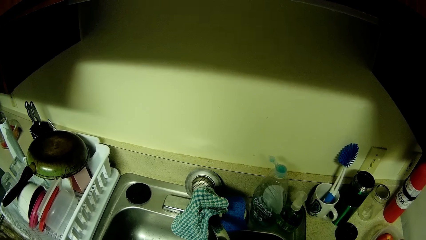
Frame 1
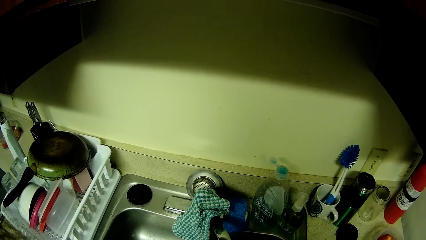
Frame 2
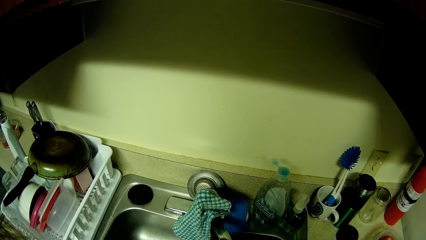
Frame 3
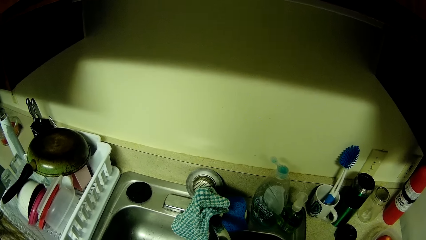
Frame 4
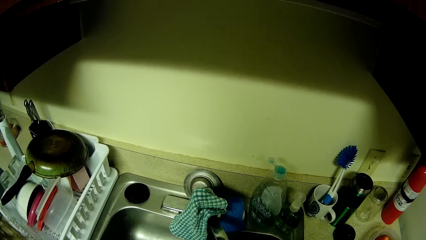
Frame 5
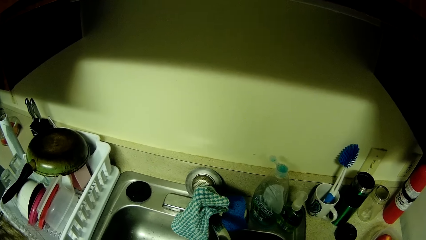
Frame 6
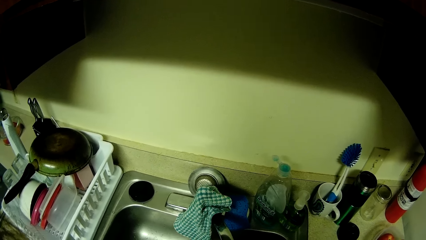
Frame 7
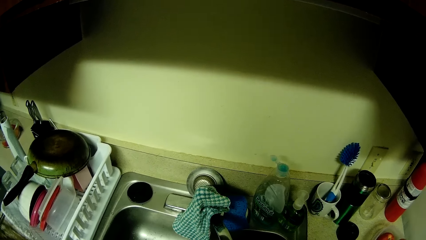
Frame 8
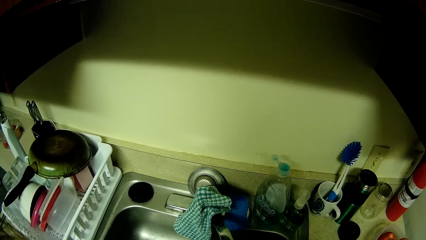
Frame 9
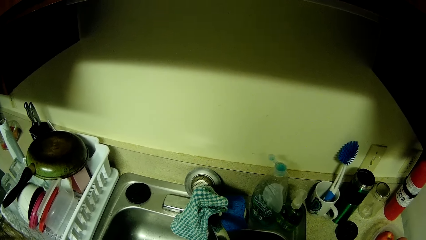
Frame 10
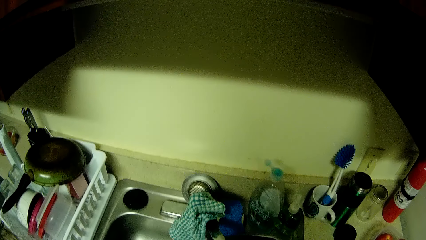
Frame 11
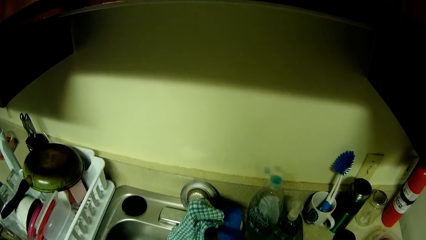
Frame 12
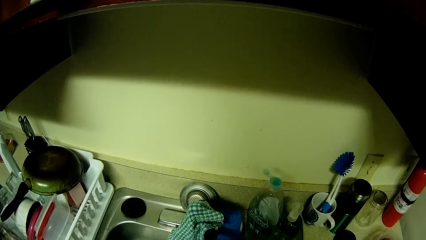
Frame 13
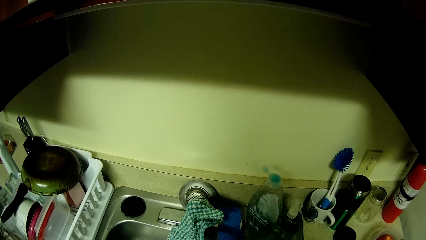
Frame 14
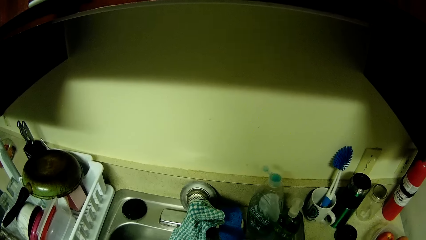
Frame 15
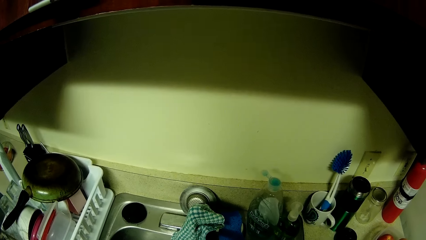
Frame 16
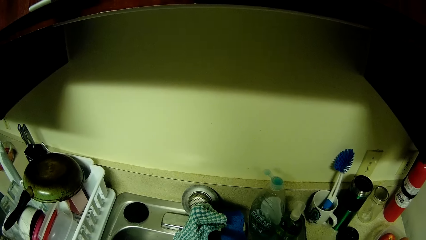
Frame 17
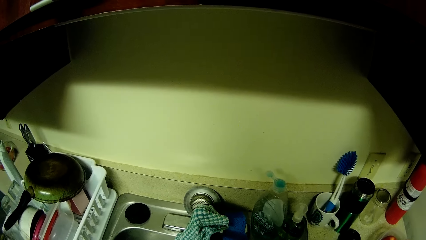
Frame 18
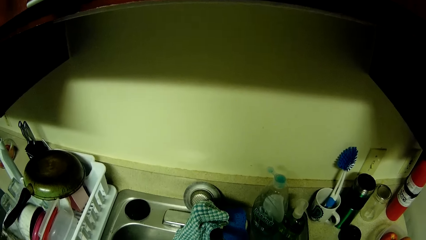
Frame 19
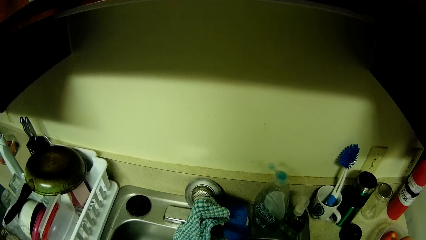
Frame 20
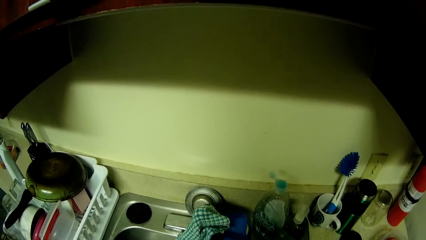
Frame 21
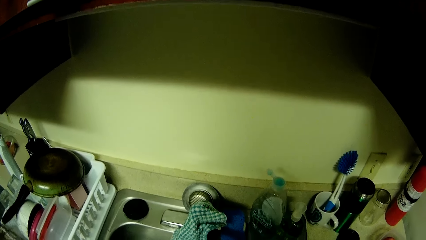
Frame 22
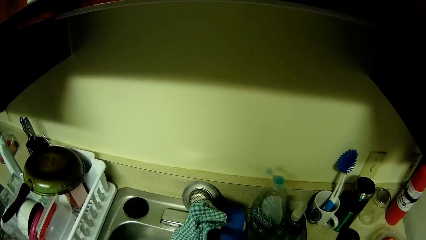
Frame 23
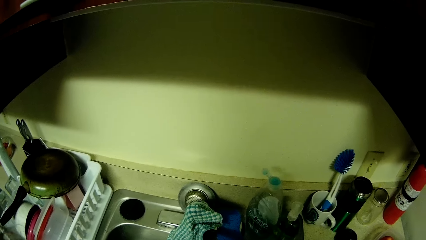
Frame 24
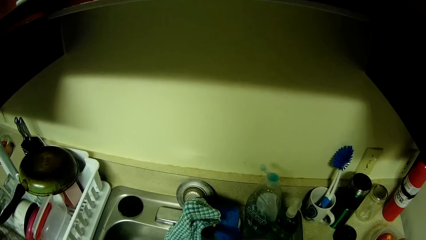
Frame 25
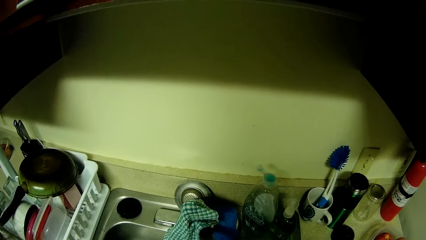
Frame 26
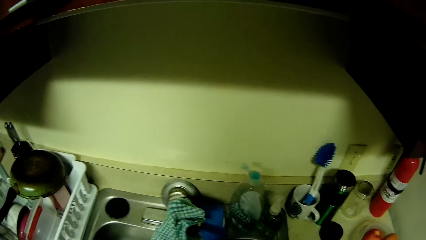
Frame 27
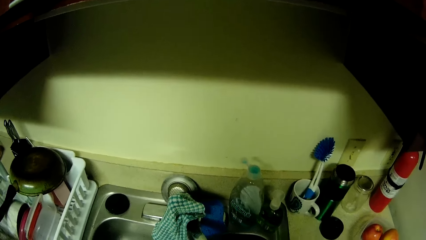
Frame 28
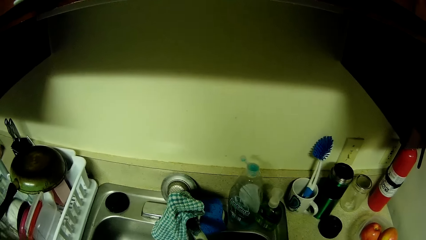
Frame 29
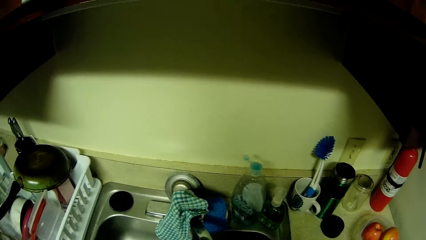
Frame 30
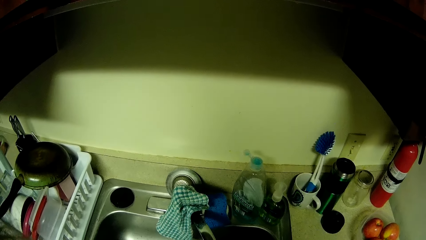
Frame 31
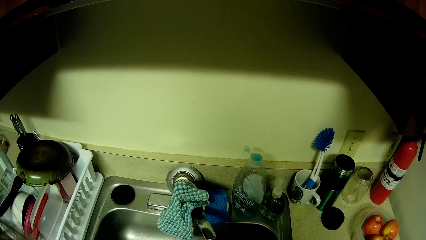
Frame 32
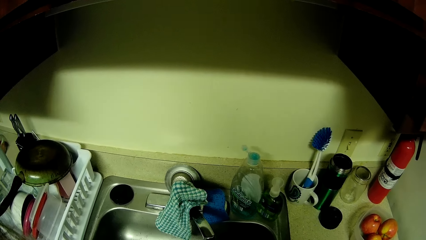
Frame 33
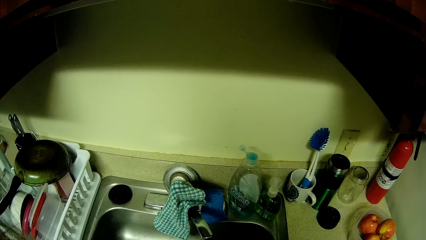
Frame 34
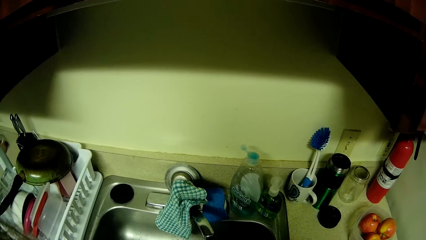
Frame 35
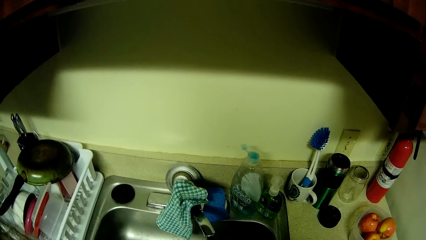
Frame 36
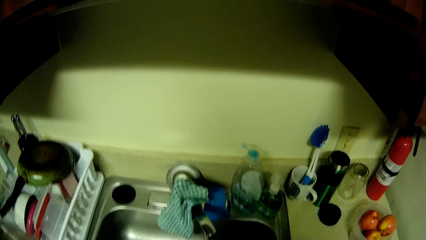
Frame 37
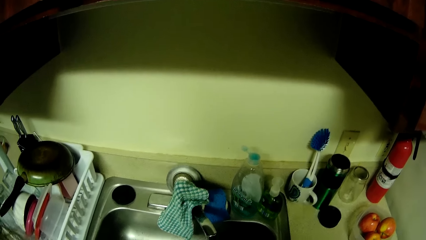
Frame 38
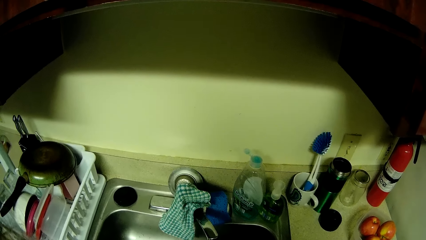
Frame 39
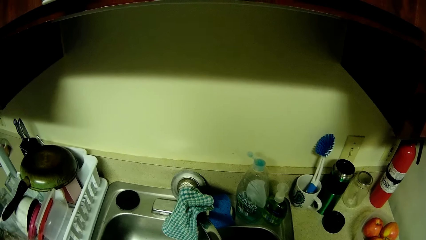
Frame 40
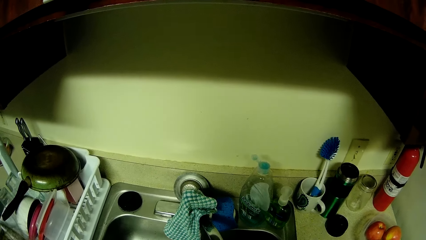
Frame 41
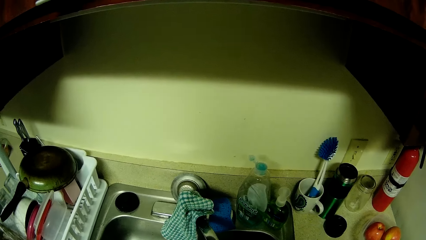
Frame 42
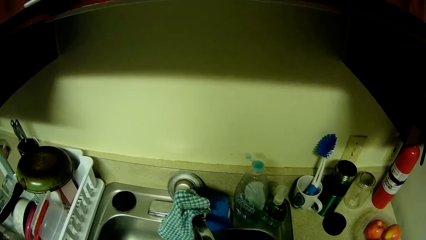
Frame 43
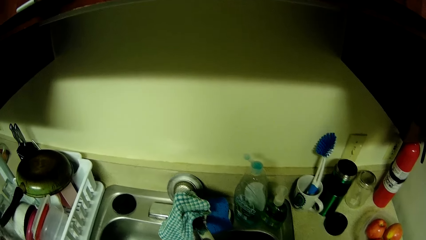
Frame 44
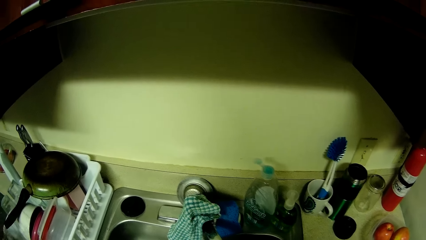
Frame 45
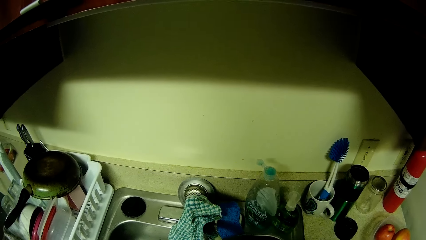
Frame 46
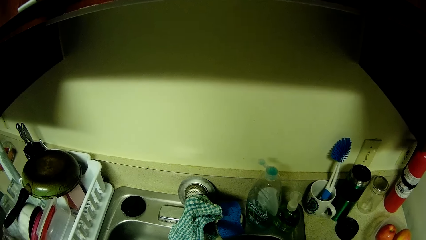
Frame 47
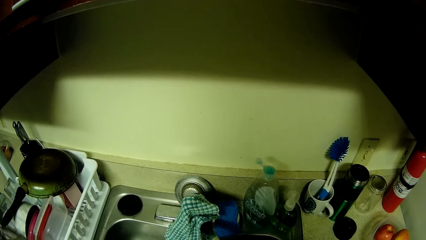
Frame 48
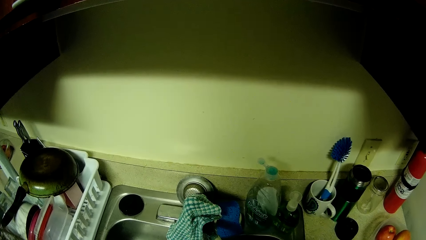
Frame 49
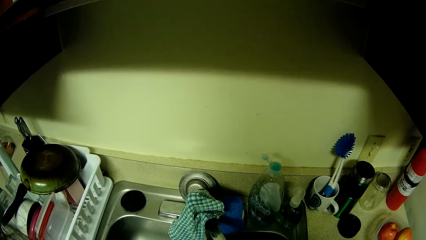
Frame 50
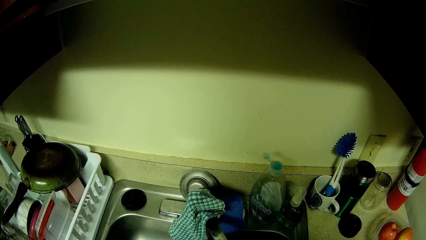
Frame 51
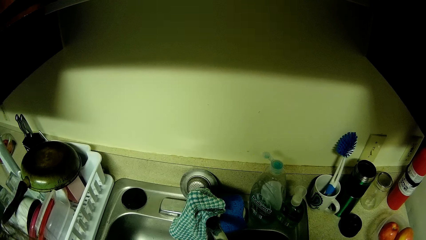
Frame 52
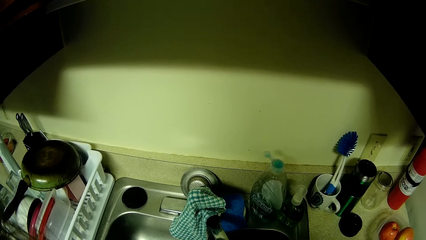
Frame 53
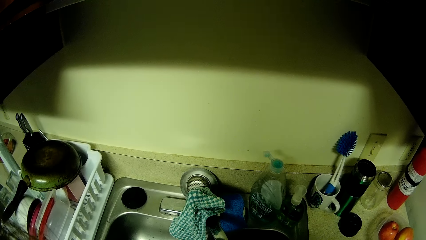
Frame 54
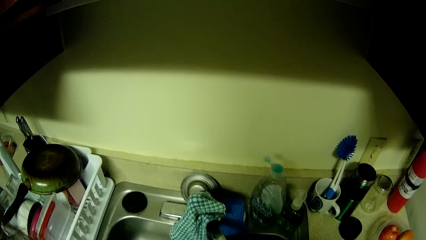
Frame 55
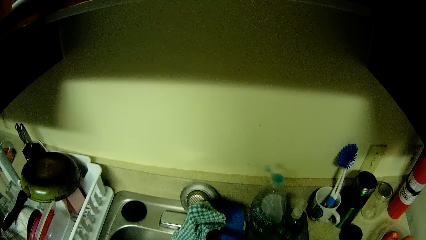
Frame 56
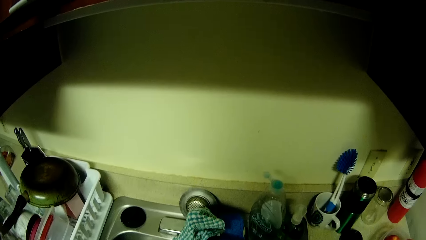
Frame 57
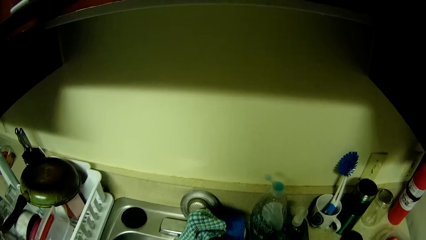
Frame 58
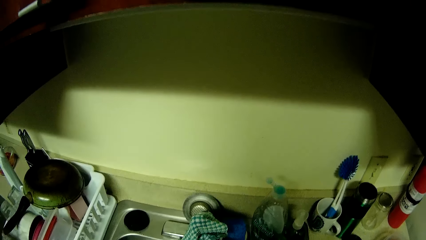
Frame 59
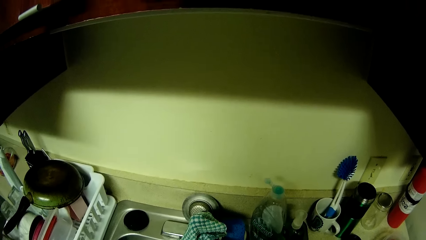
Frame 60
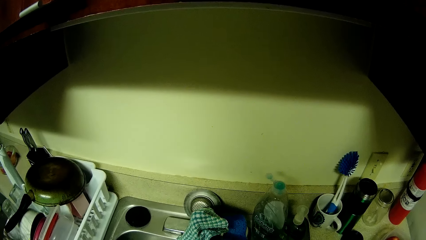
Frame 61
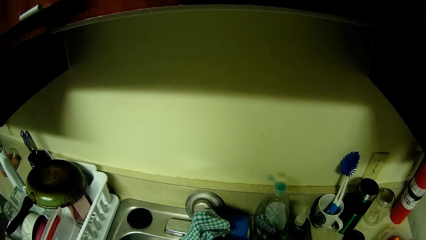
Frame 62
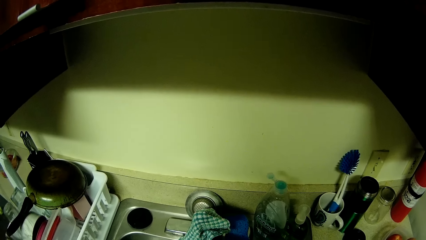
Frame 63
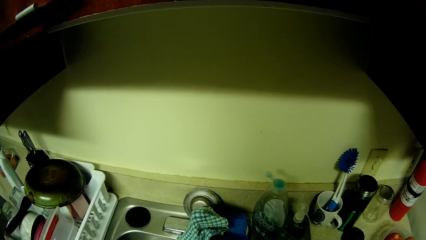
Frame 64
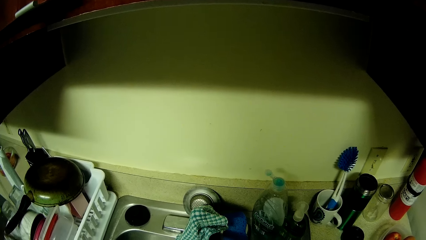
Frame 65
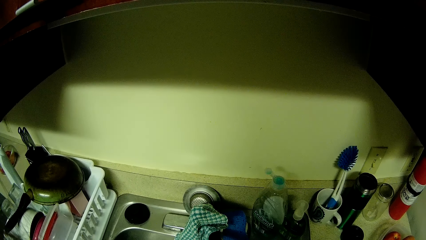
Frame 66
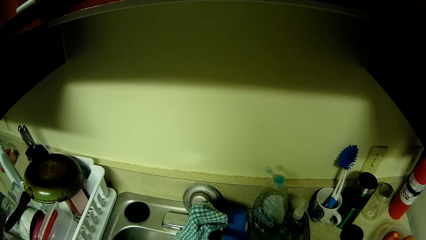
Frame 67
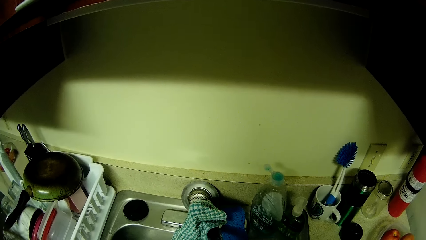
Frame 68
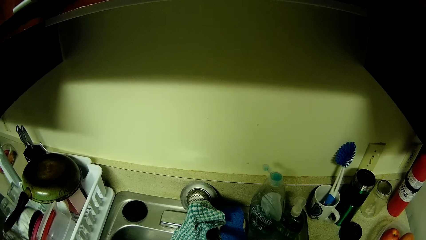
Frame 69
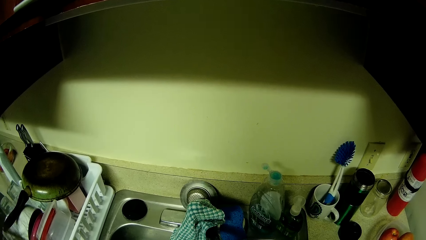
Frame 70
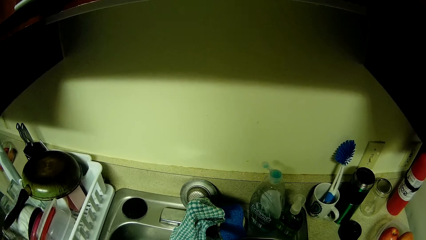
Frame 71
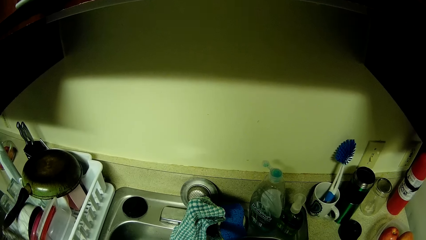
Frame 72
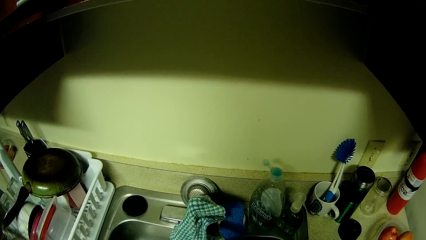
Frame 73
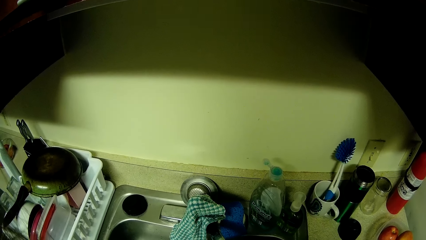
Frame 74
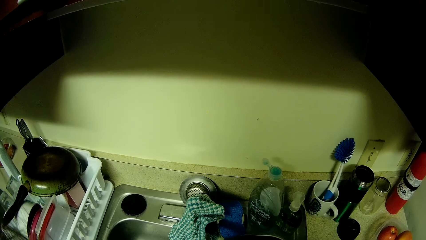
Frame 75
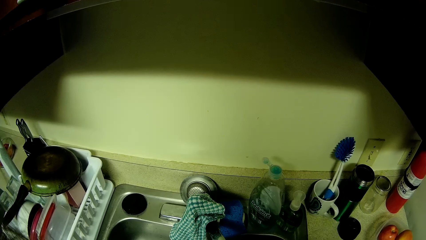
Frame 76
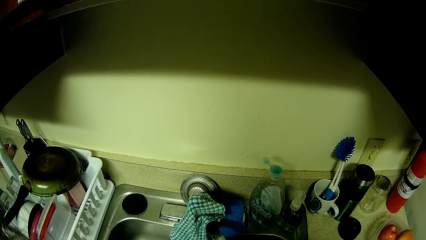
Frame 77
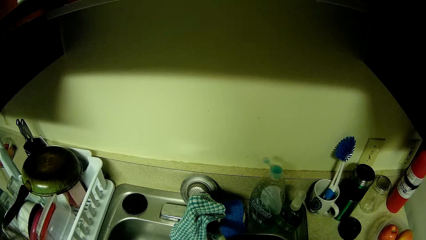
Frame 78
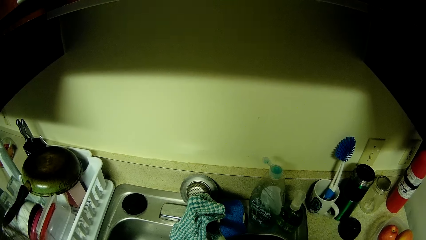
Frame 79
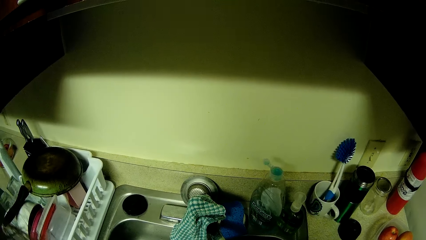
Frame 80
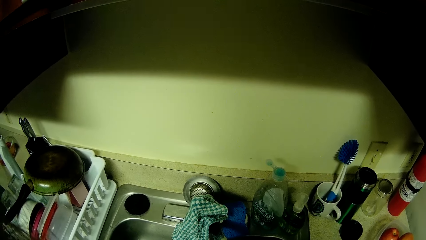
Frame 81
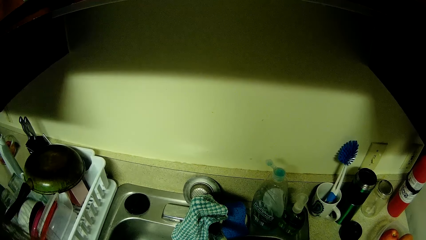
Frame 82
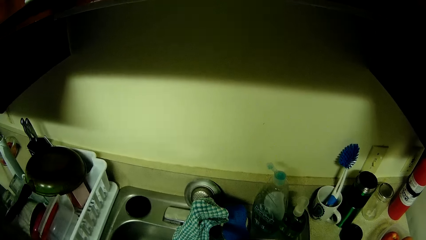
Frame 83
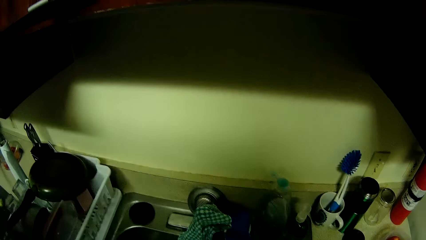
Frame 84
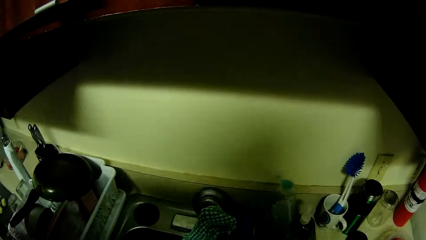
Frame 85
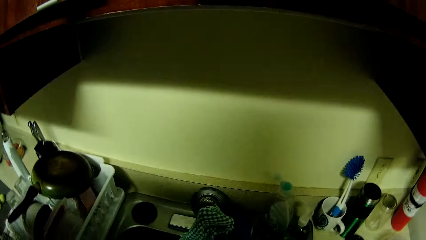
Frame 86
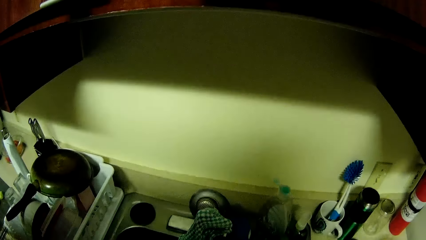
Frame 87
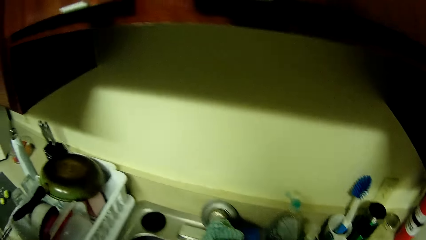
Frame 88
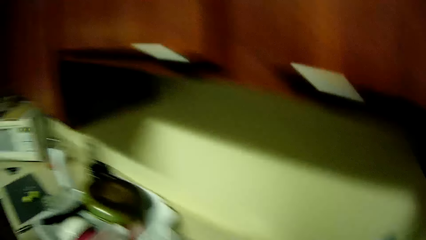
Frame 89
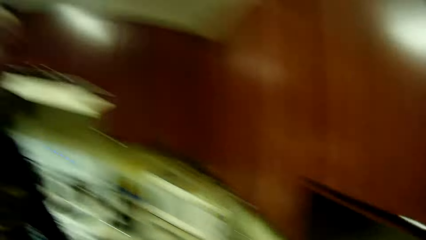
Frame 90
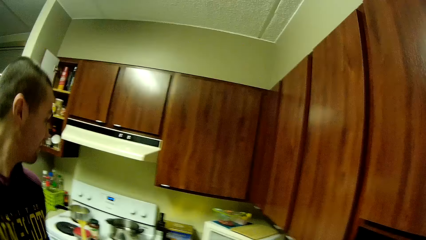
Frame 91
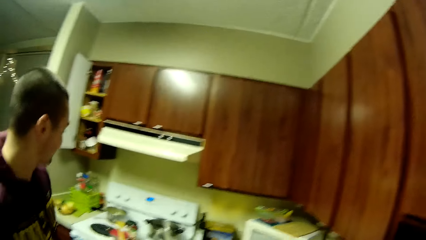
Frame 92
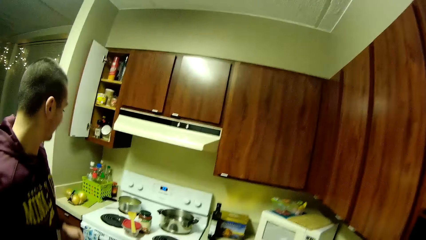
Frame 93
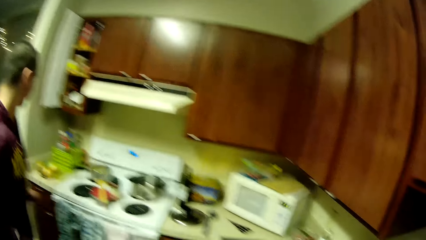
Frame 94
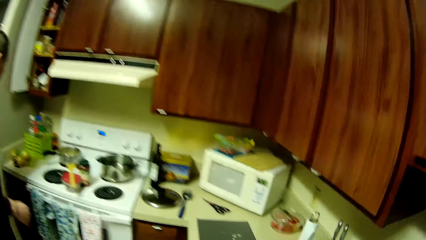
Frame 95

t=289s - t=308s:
The camera wearer looks at the utensils. They look at the utensils again.
